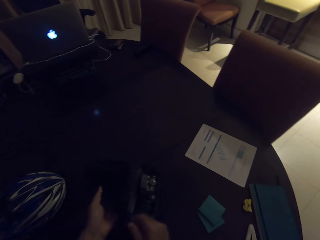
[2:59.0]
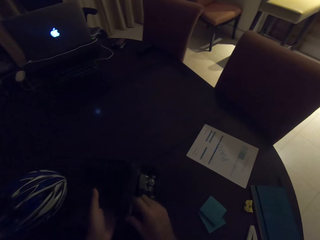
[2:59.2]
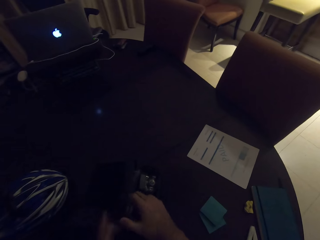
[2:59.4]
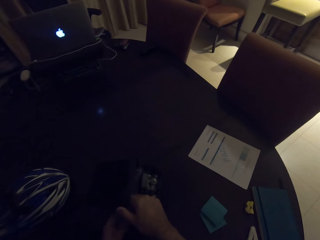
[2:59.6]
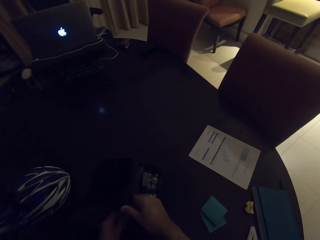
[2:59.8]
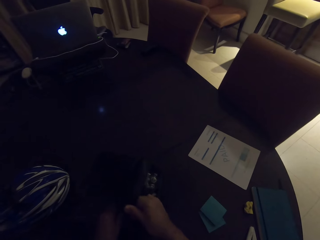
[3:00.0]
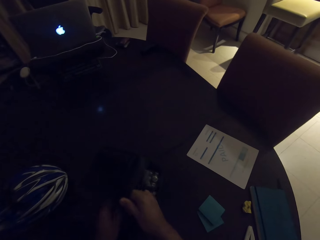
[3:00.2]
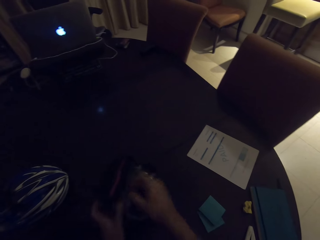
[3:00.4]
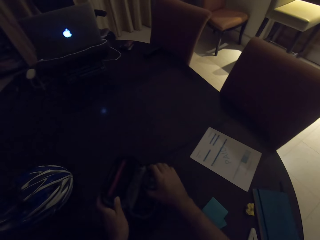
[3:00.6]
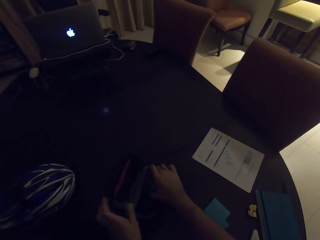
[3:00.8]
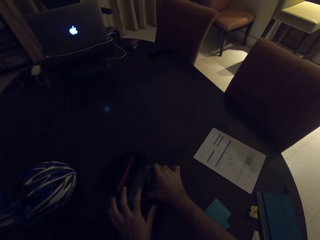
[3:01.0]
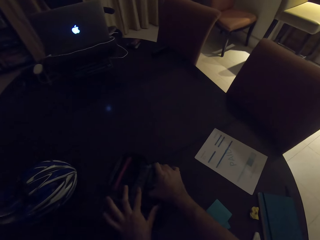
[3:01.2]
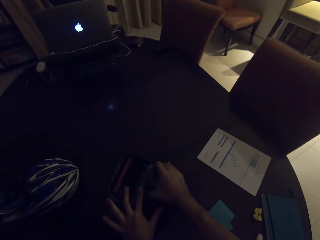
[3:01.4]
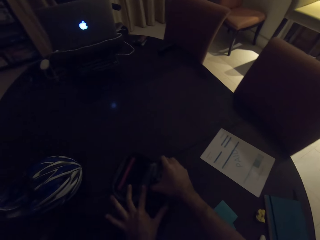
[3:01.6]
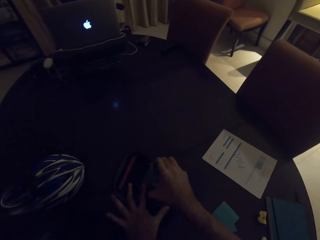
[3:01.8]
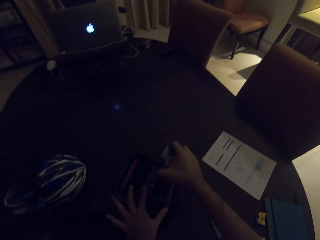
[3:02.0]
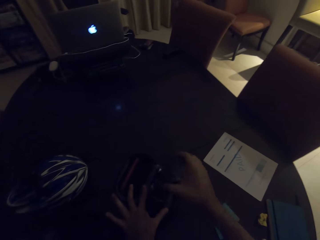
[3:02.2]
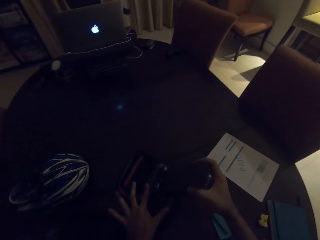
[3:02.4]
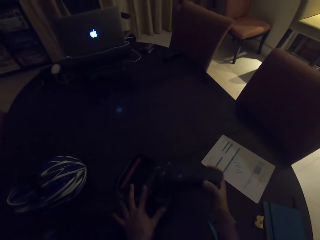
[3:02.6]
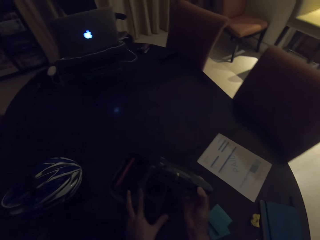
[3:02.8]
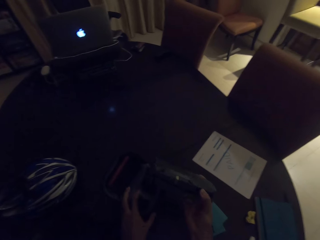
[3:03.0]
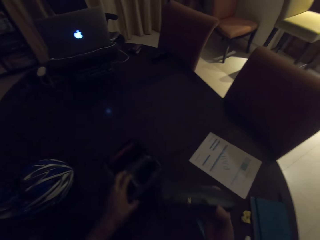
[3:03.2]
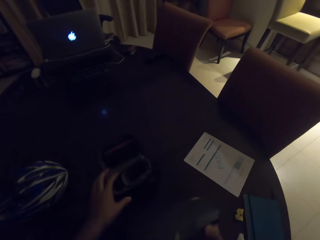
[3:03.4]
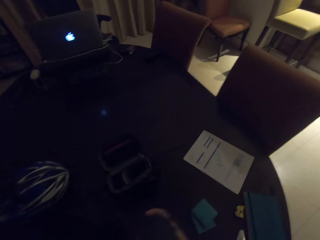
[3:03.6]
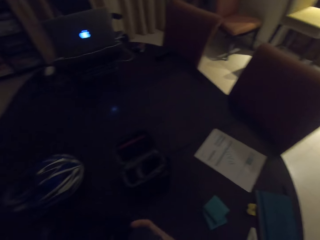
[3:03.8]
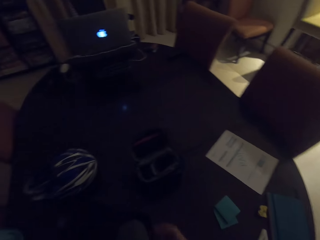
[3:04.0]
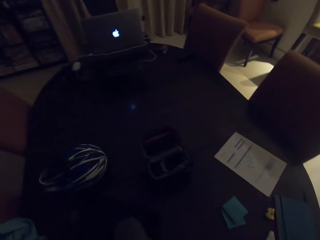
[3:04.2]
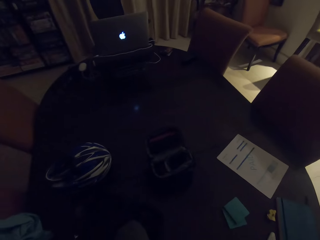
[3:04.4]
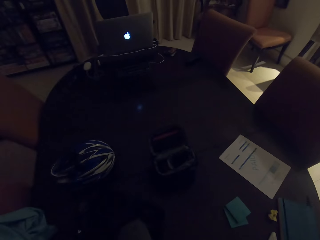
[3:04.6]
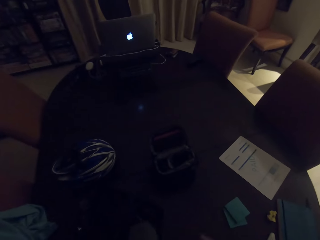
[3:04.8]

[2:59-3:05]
The camera wearer takes the airplane toy in the bag.

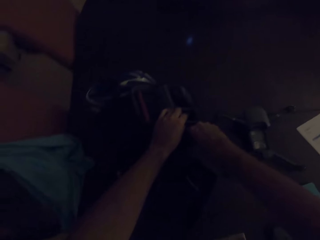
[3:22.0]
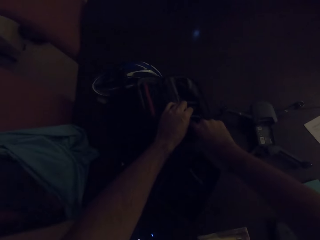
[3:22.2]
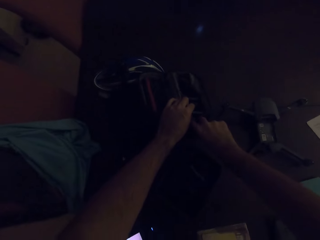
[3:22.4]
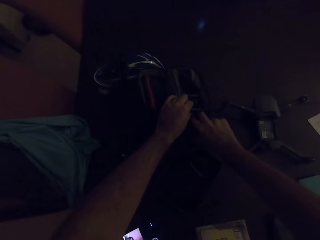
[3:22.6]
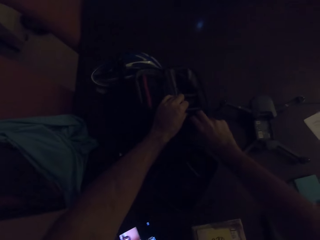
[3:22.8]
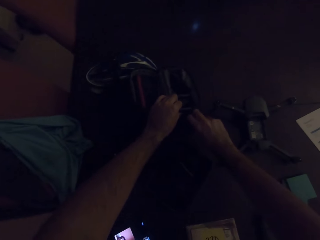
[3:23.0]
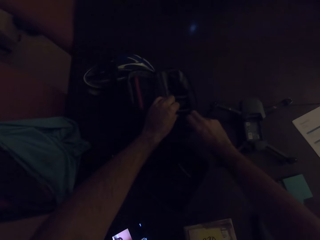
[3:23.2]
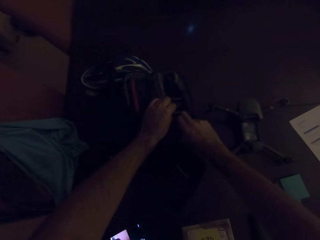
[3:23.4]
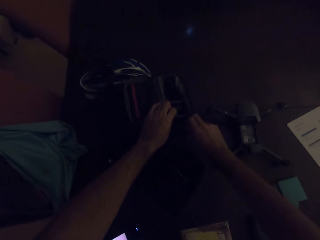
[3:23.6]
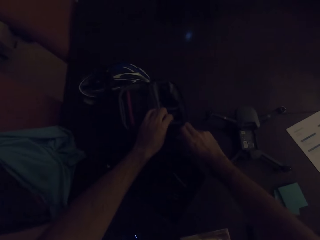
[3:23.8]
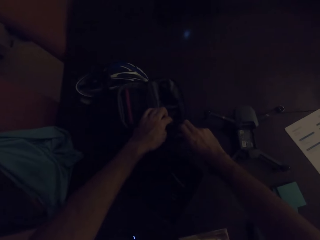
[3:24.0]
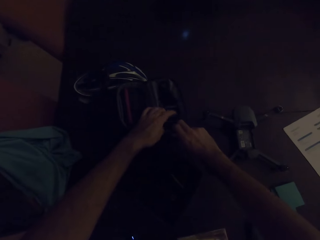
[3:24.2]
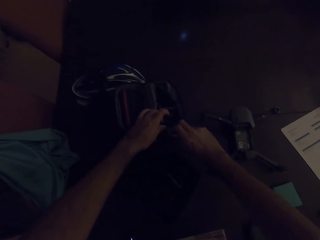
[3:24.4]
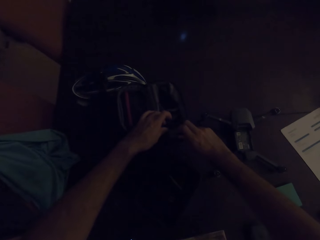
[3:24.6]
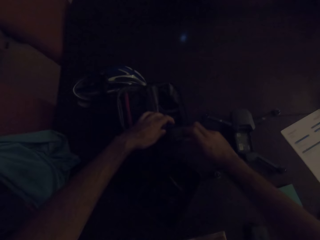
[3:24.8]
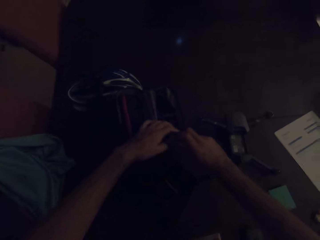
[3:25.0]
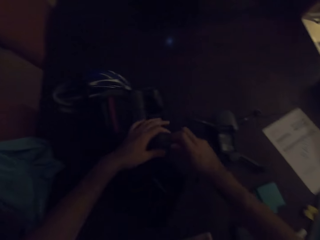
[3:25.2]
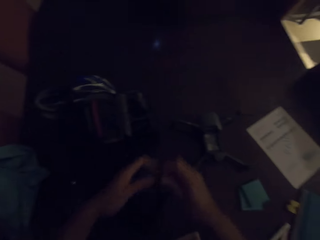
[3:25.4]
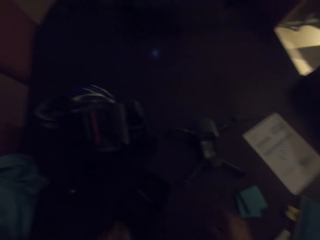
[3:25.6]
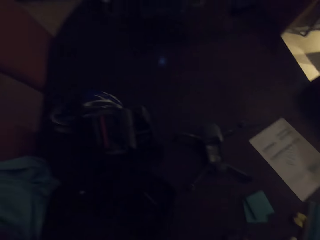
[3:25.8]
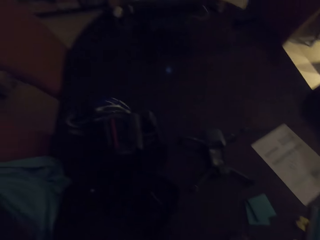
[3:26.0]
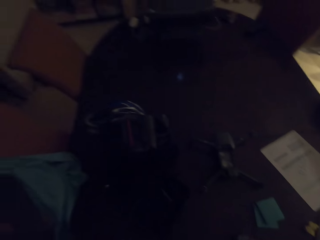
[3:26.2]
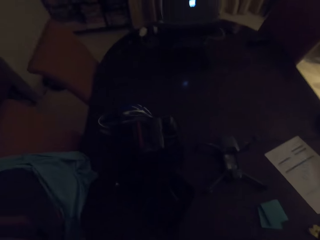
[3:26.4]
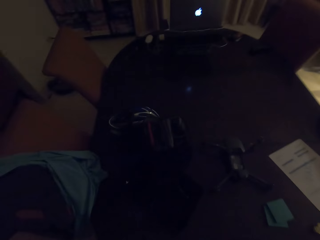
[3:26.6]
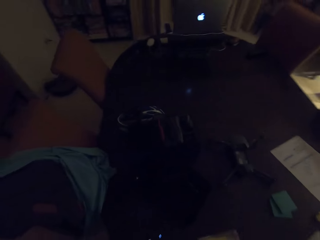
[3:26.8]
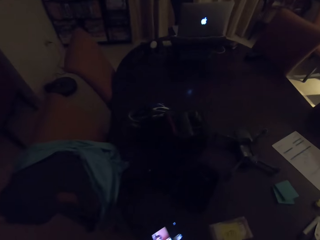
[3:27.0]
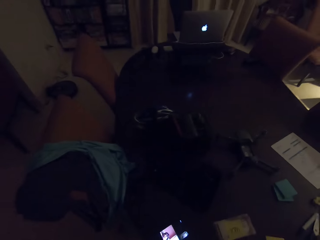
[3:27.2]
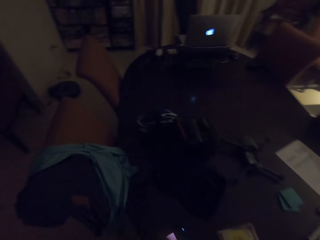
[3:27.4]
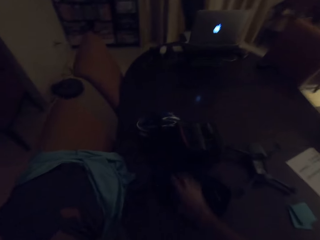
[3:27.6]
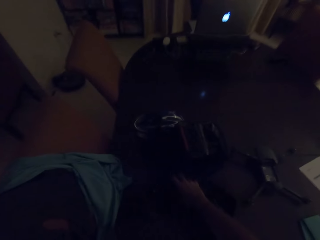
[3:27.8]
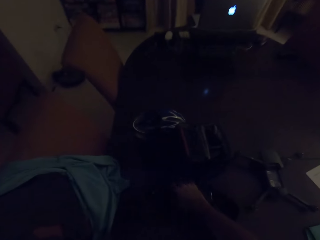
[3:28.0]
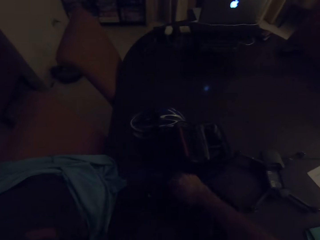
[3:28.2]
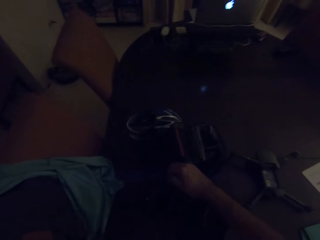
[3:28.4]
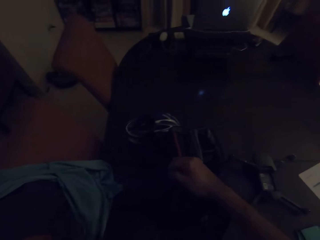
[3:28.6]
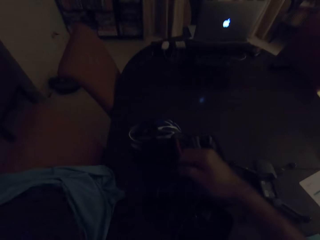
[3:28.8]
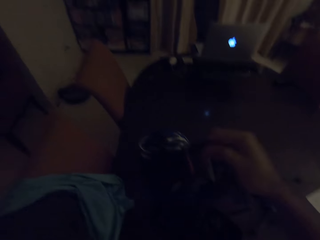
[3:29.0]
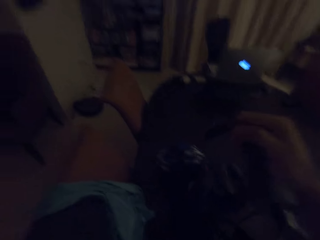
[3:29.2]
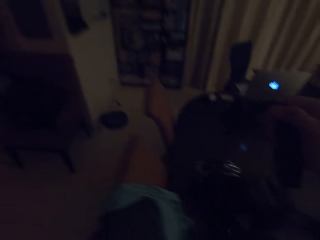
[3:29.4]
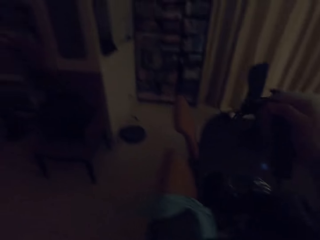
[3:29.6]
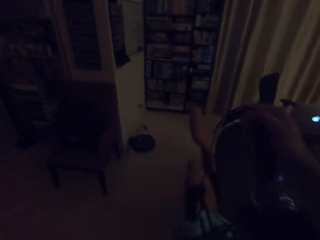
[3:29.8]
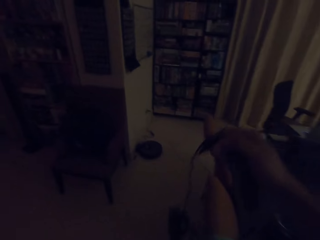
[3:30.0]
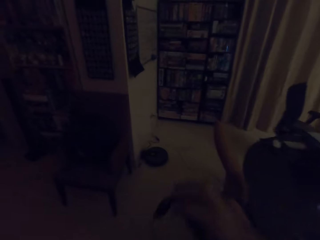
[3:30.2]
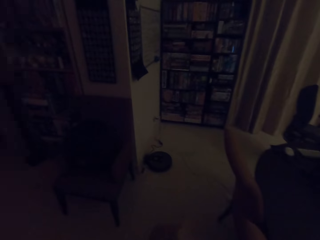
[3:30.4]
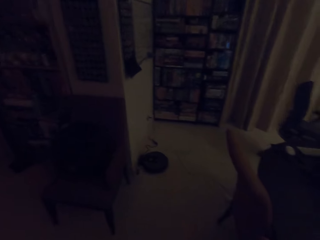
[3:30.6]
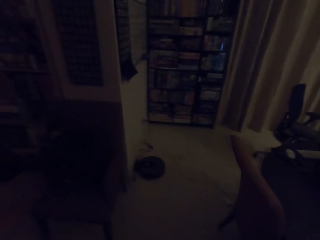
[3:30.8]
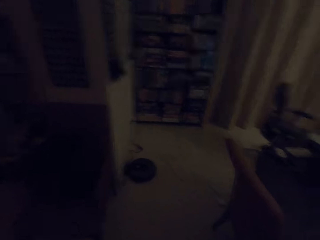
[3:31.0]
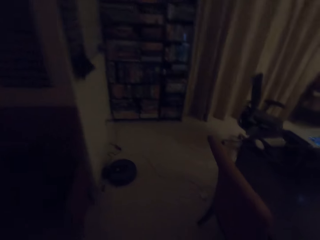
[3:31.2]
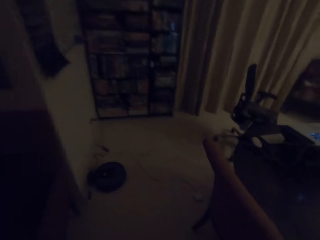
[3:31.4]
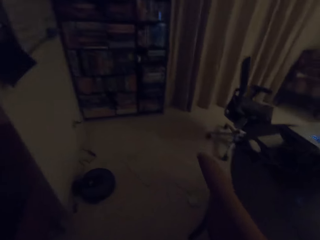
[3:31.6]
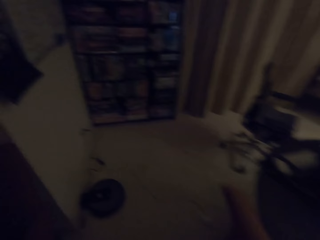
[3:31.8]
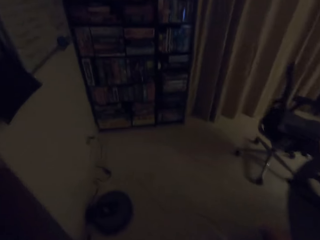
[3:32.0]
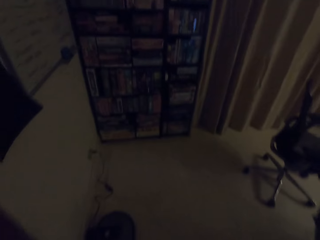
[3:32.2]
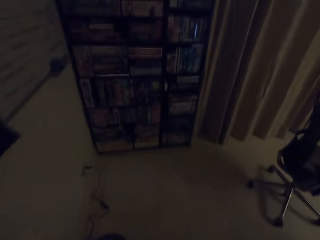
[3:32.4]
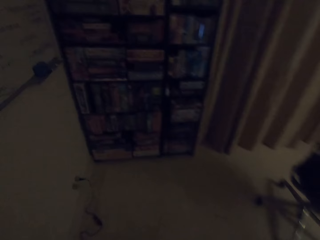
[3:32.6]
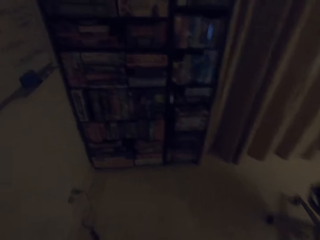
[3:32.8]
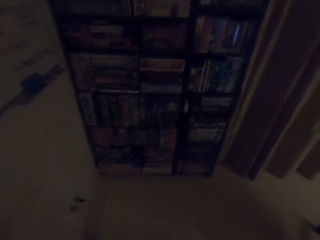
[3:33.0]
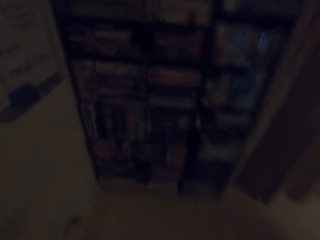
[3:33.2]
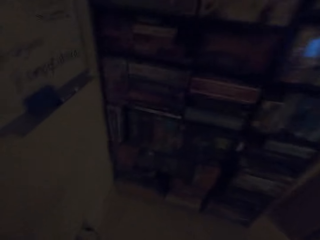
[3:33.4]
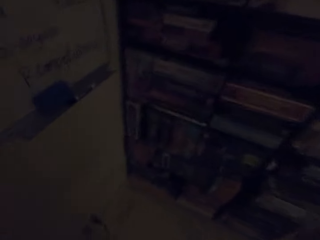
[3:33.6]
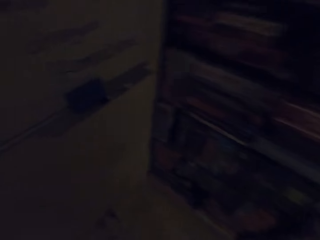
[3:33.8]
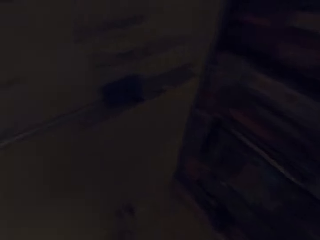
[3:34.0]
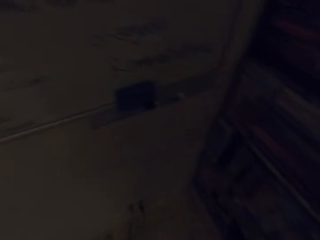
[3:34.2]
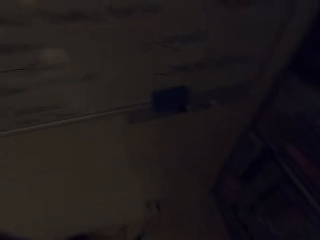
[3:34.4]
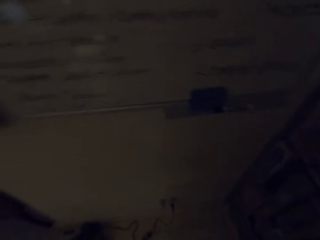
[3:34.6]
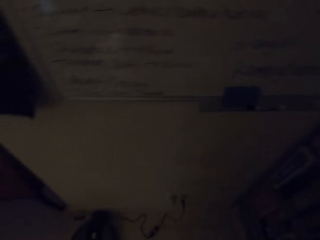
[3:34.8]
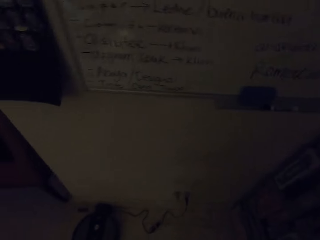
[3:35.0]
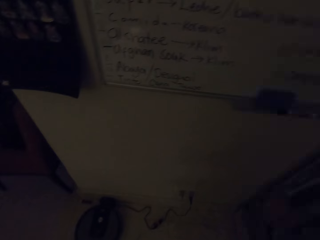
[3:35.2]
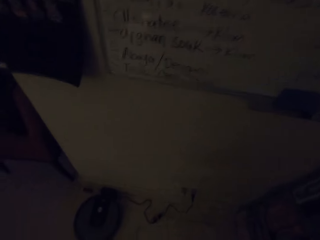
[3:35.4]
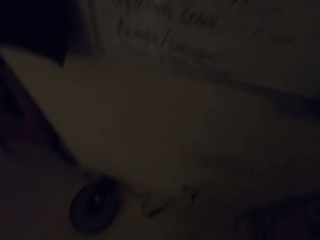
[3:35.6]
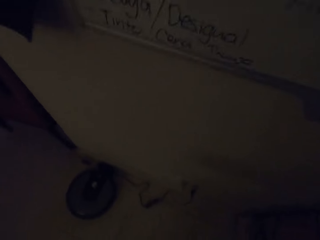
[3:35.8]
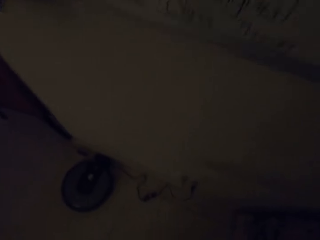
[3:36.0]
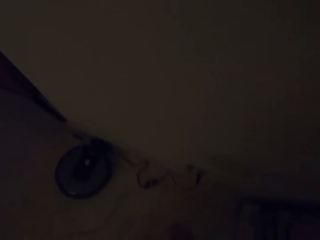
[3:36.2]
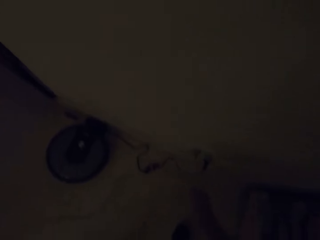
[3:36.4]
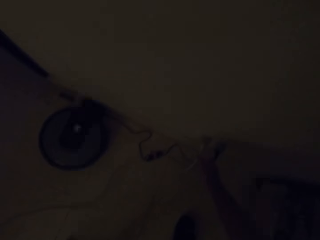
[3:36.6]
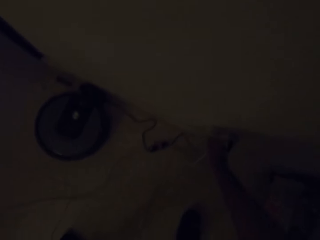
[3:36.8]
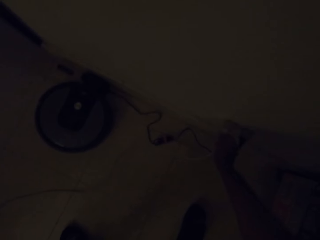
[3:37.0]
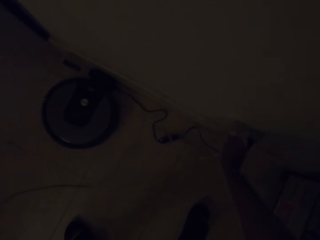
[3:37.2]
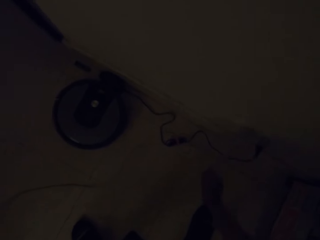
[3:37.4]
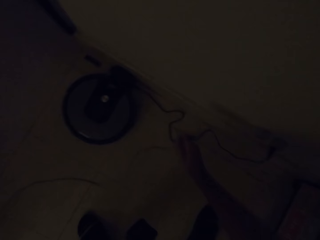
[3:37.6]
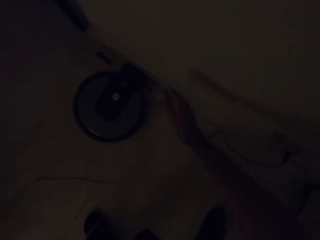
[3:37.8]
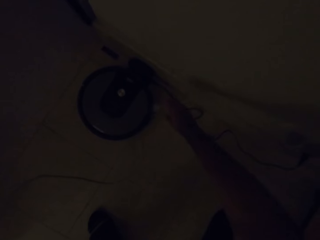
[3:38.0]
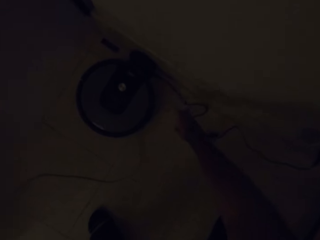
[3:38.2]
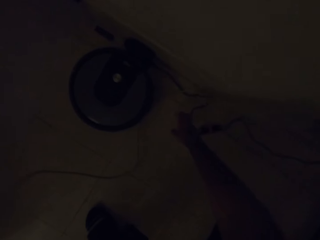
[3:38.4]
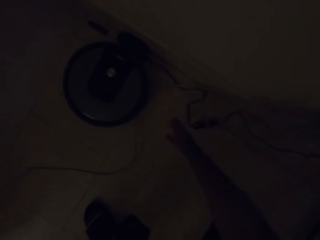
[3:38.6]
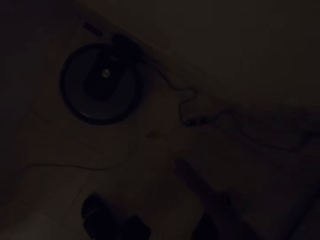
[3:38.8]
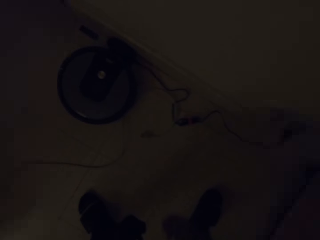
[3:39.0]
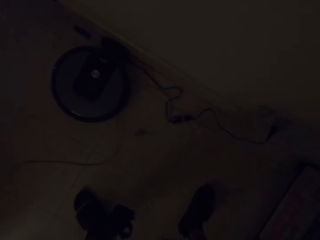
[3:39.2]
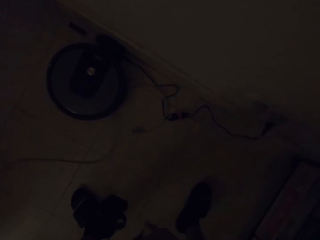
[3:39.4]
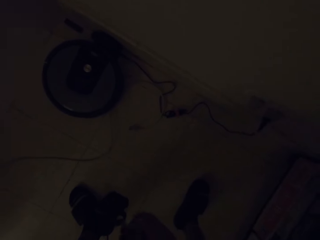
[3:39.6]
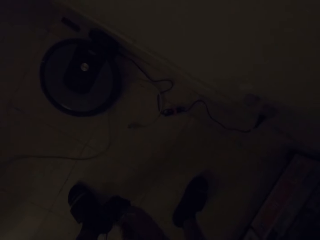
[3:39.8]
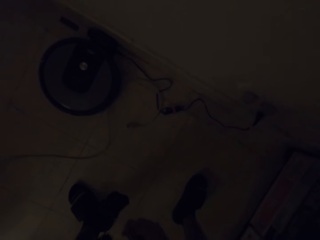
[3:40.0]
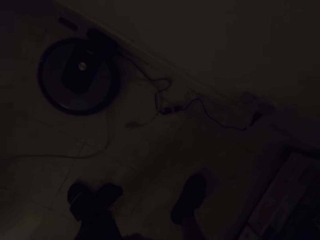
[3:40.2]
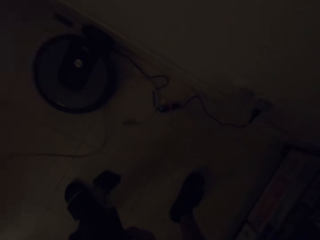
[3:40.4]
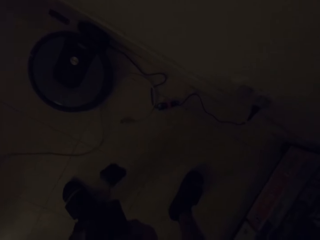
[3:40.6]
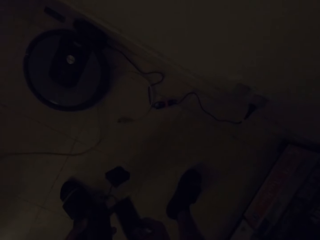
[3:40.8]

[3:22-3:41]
The camera wearer checks in the bag. They take the headphone on top of the table. They converse with a woman. They walk in the house. They move towards the book shelf. They remove the wire or charger from the socket. They put the wire on the floor. They converse with the woman.
